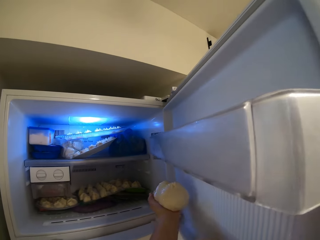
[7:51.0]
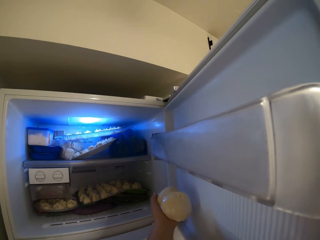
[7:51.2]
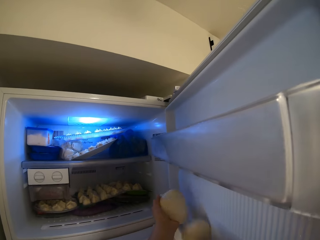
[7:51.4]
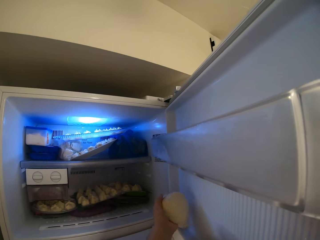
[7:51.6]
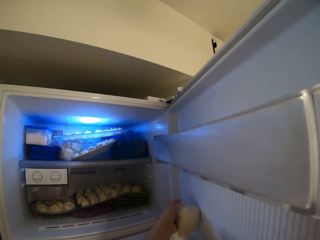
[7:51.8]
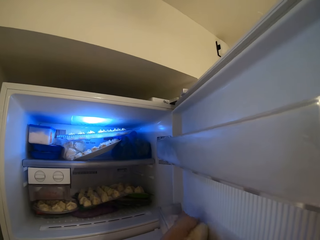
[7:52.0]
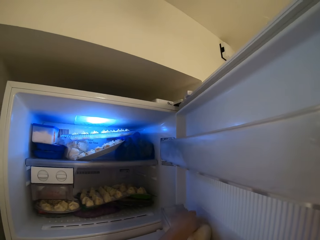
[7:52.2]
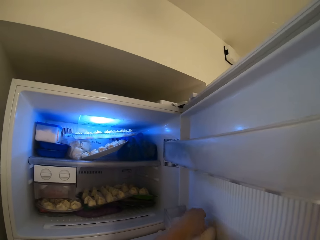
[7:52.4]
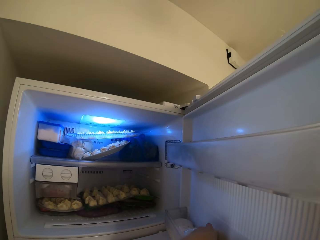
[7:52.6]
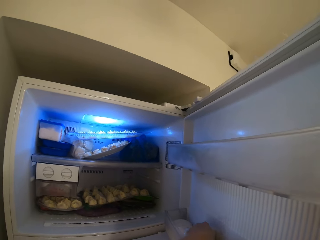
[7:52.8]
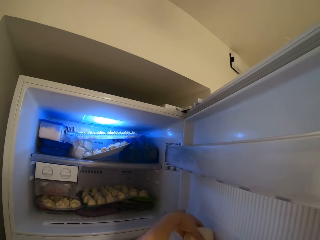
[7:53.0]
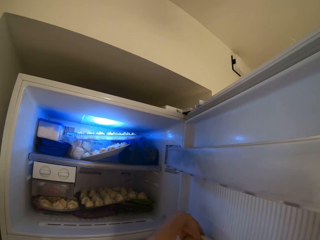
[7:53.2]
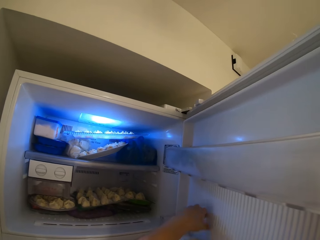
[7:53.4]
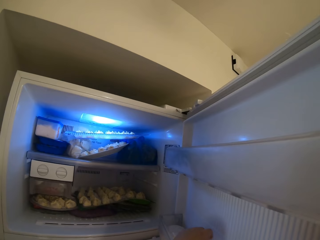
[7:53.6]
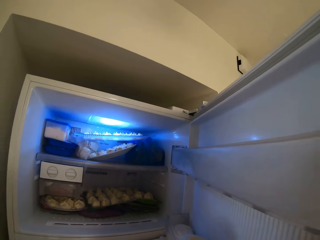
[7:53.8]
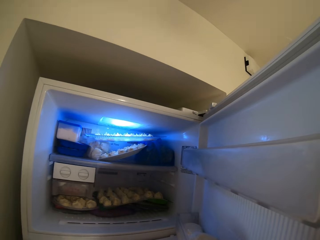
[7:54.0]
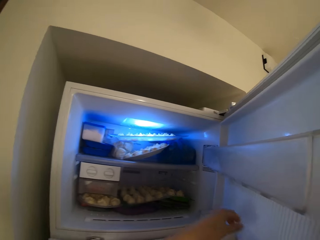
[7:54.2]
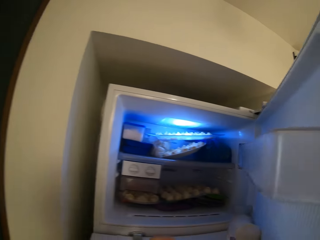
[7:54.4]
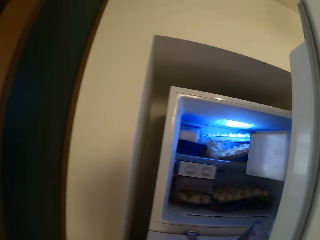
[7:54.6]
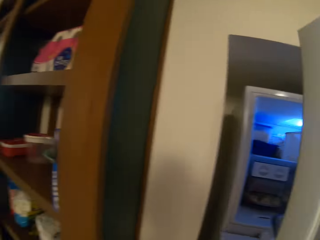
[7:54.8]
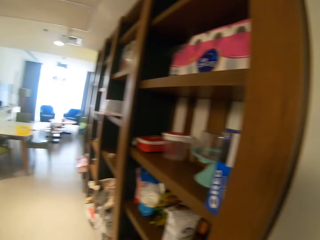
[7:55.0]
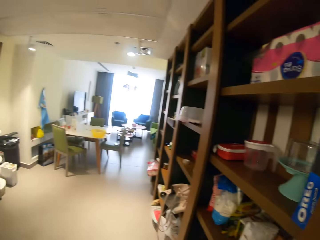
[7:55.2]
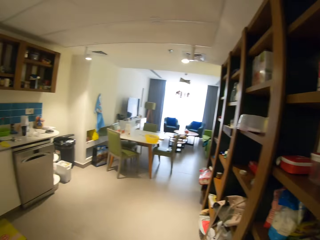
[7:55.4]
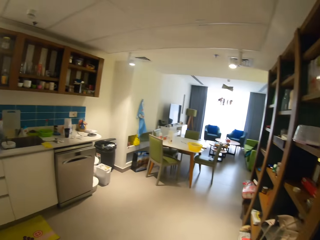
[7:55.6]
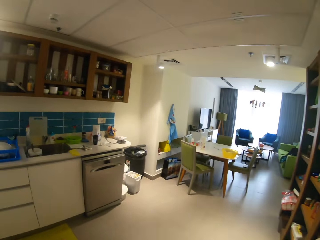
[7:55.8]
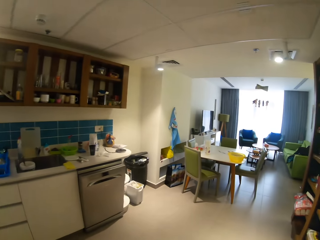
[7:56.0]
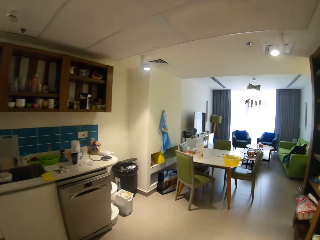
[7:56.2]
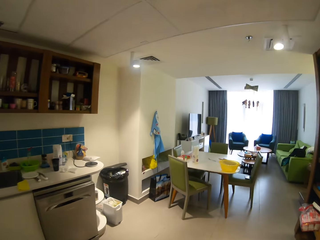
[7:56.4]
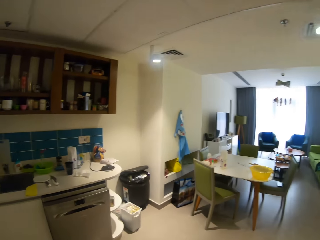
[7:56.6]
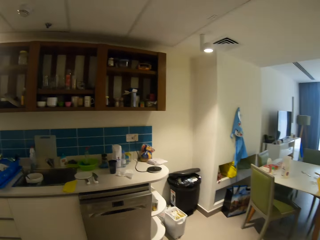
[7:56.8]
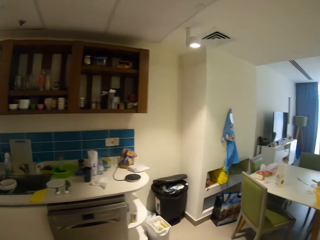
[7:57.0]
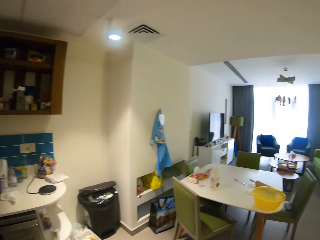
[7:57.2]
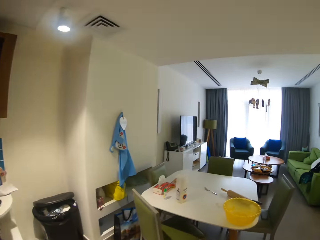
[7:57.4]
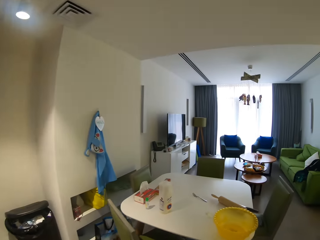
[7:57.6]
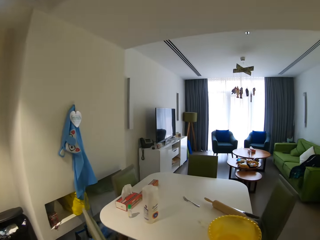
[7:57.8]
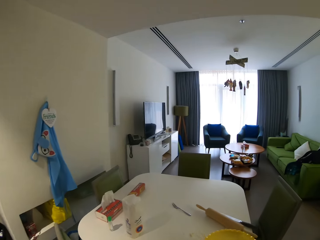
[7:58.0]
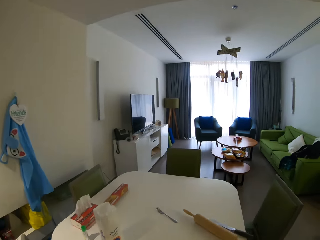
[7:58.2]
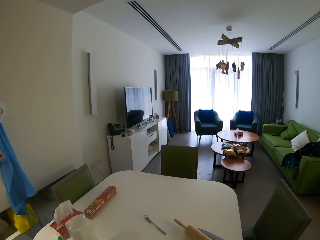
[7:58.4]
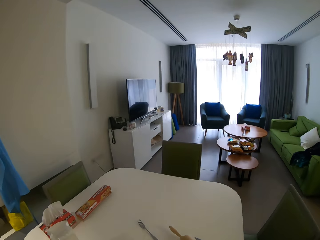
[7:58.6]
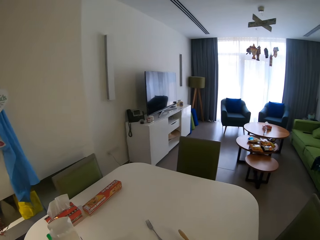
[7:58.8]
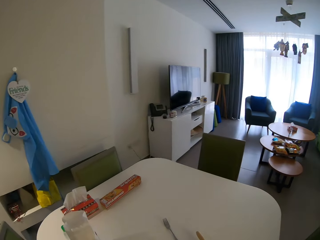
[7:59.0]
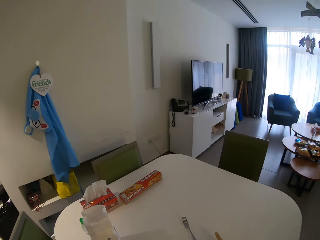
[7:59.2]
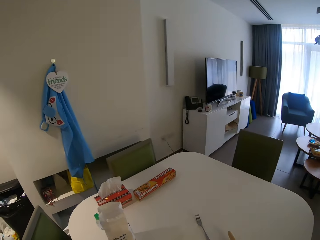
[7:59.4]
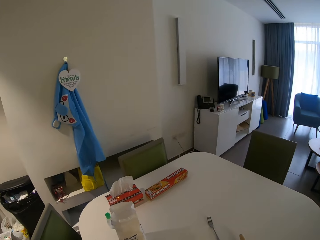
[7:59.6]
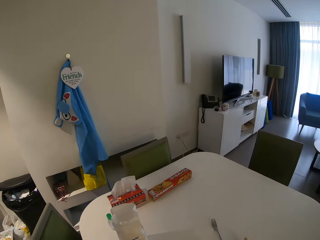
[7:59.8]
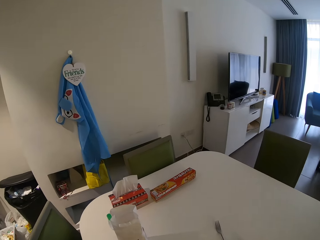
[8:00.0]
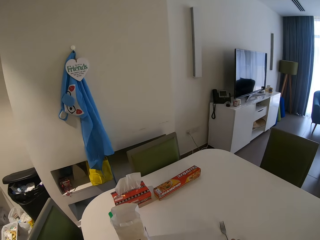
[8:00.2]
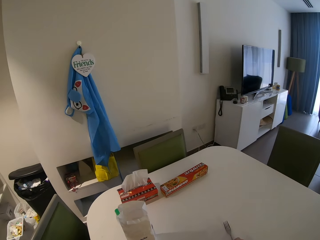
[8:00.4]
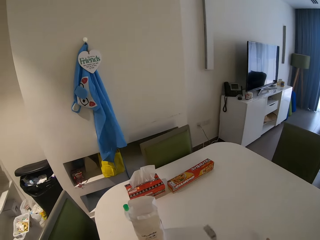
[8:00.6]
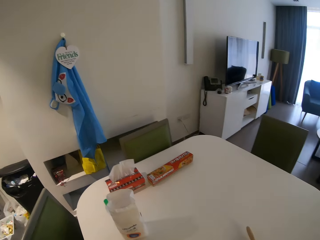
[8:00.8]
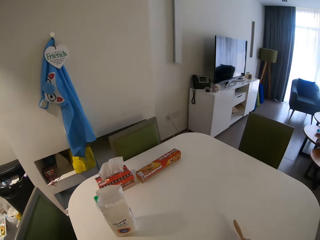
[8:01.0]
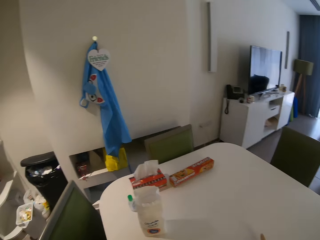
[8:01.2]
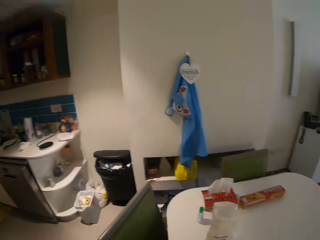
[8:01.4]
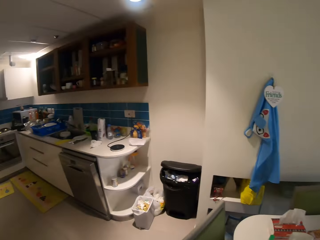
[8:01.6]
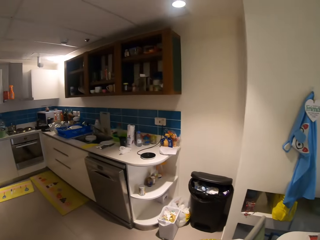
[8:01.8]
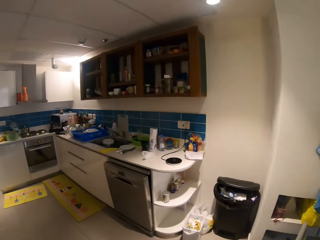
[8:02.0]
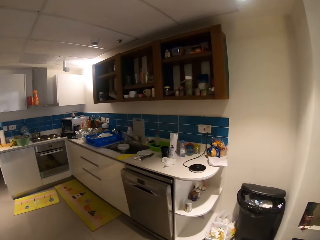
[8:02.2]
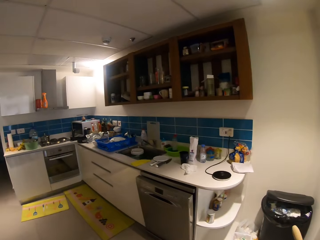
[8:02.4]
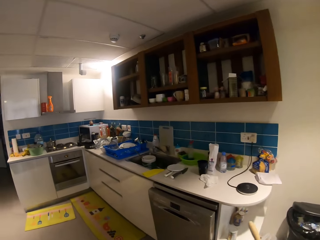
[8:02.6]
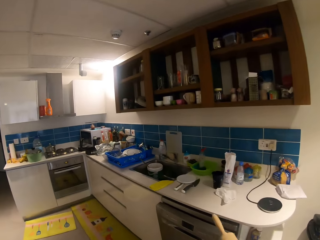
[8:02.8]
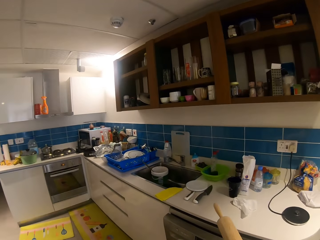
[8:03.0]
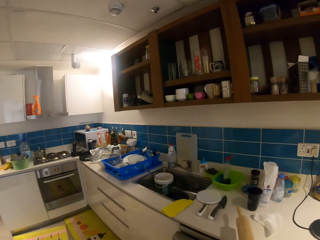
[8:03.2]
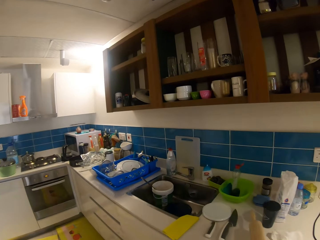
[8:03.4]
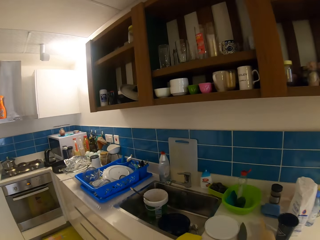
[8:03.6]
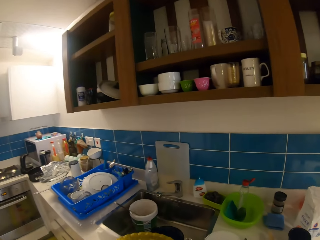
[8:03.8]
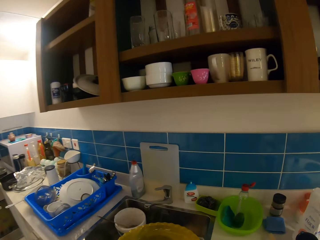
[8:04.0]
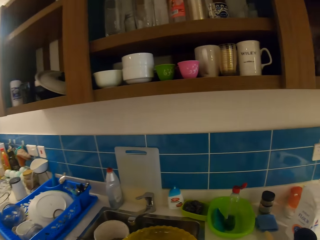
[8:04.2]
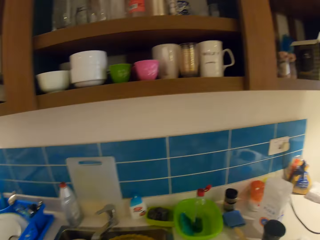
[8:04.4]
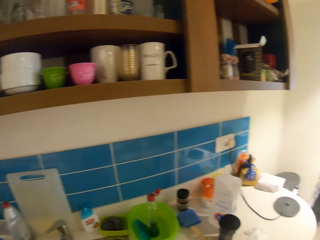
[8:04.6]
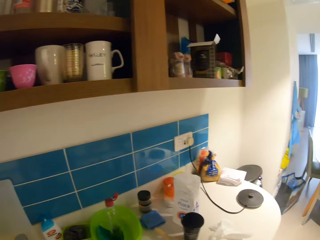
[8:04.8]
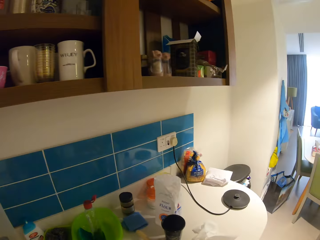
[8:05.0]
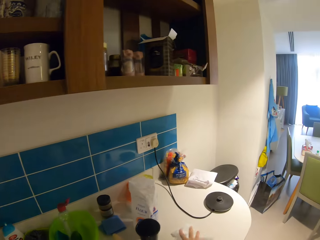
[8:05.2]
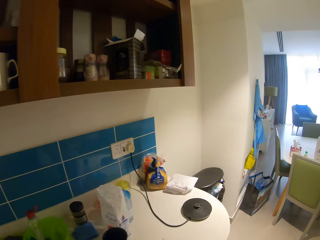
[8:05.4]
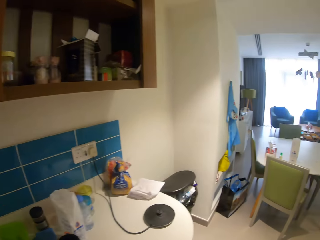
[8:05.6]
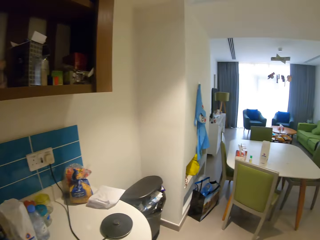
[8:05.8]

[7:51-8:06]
The camera wearer puts doughs in the freezer. They close the freezer. They walk around. They carry a fork from the table. They put the rolling stick on the table.

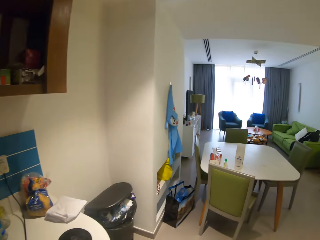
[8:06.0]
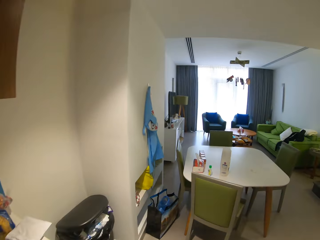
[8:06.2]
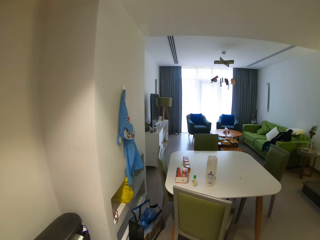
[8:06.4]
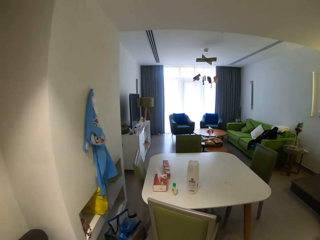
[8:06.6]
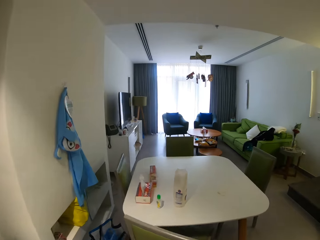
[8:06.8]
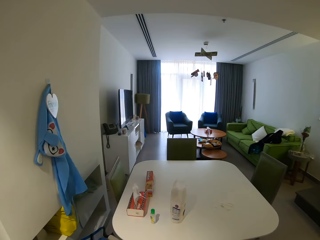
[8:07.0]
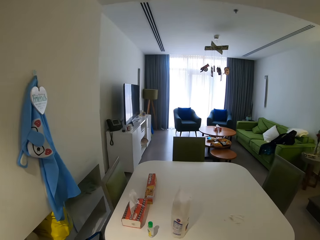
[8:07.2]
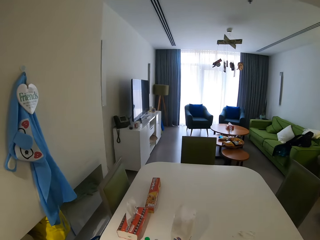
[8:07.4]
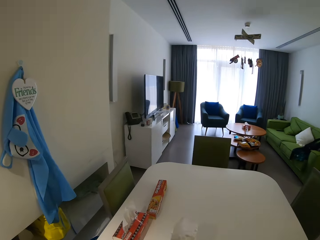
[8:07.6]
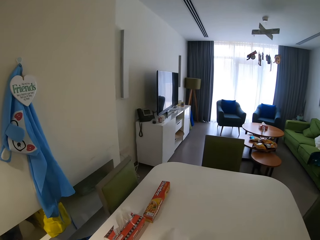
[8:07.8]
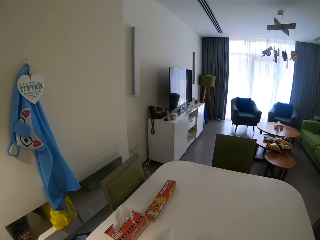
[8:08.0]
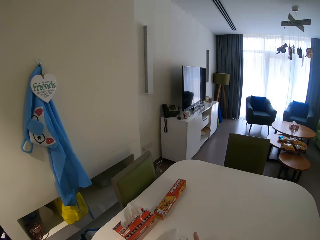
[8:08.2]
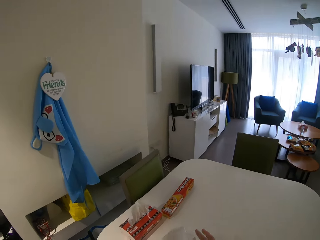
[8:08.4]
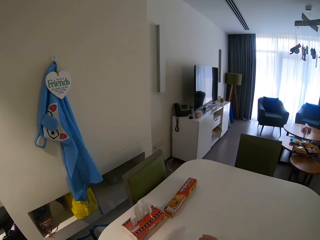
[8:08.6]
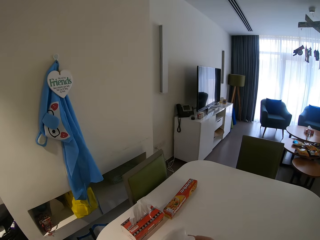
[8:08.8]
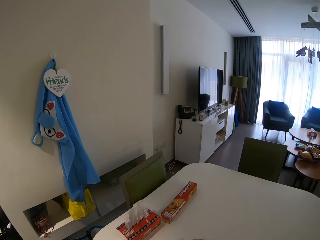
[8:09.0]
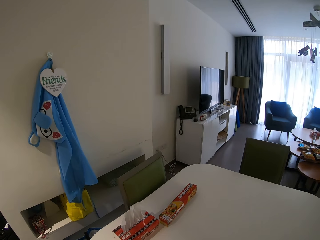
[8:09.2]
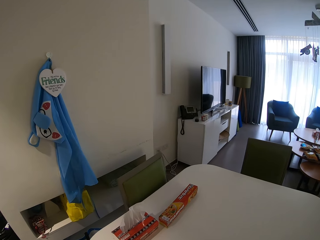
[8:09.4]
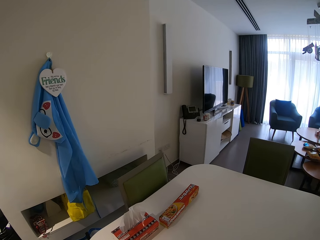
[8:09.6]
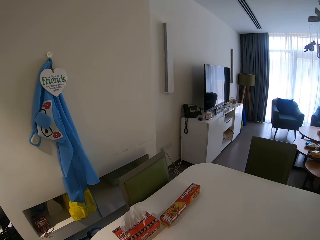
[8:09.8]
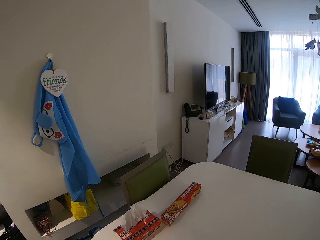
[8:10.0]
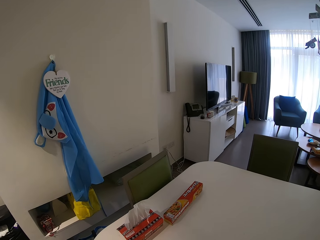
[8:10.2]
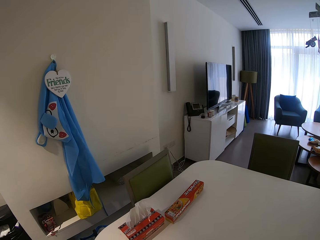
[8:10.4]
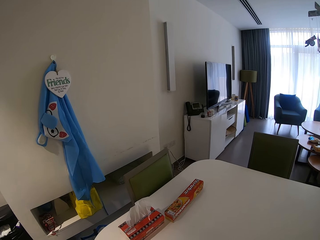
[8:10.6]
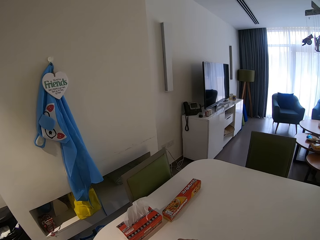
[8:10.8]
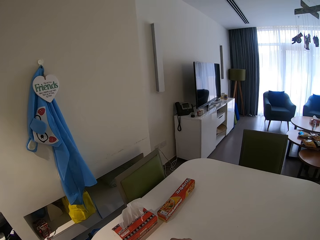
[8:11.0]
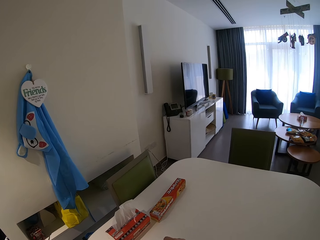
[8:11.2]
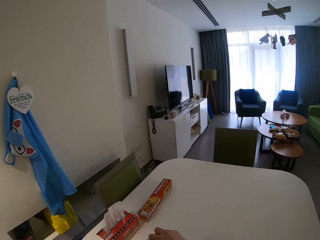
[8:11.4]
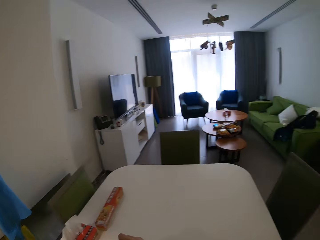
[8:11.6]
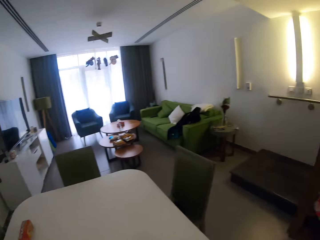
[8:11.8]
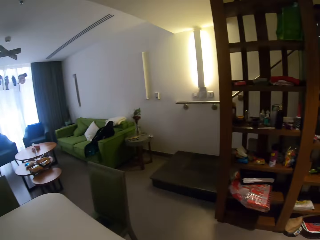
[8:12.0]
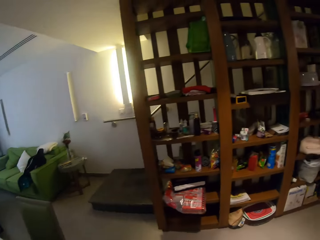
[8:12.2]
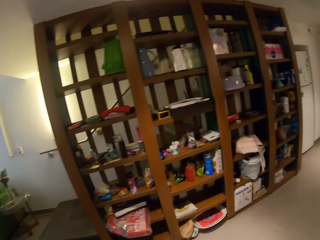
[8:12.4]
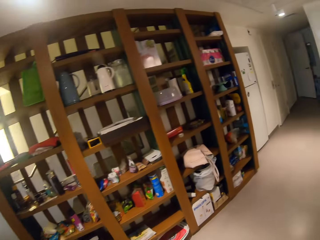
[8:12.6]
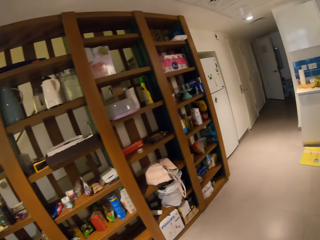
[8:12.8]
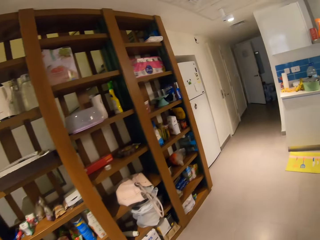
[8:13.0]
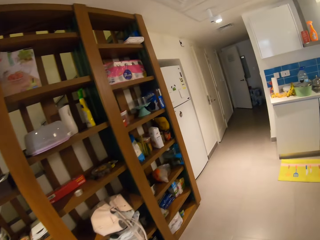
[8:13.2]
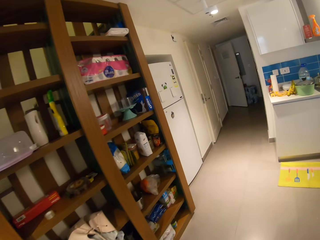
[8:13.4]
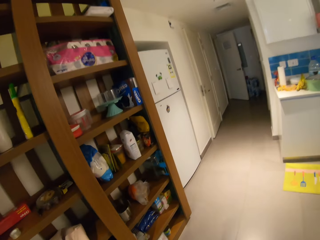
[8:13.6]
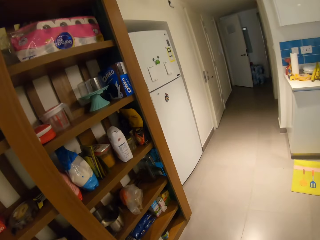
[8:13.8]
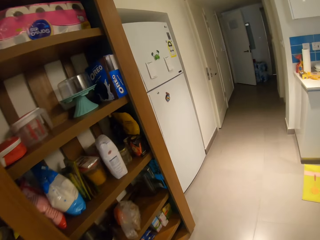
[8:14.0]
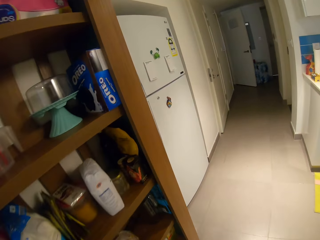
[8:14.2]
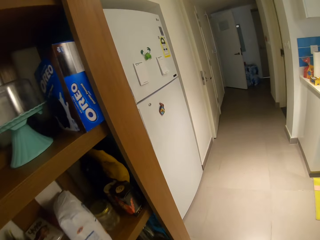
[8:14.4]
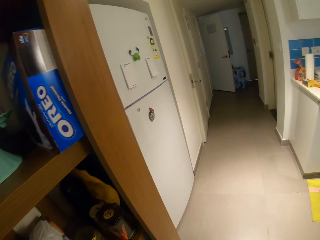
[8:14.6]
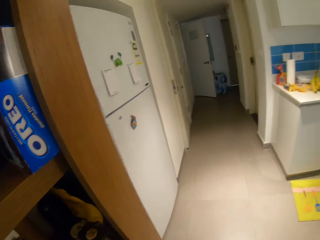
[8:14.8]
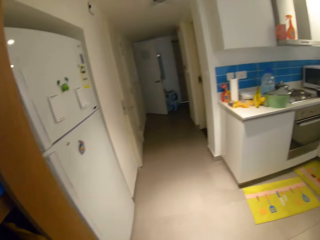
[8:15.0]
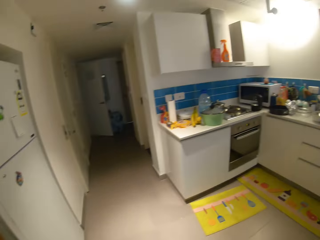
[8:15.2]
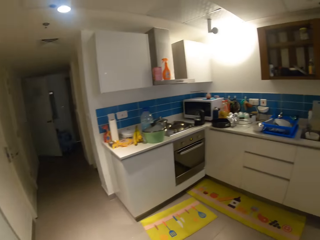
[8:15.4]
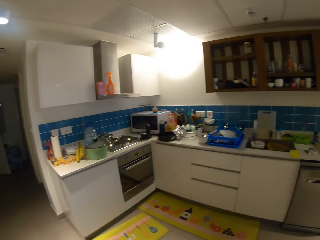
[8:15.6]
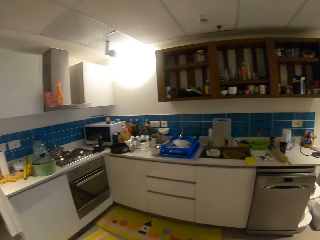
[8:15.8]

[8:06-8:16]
The camera wearer carries a carton of mail from the table.
